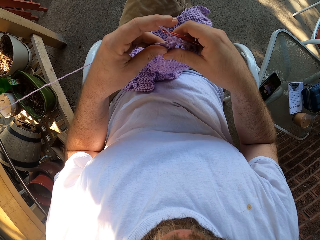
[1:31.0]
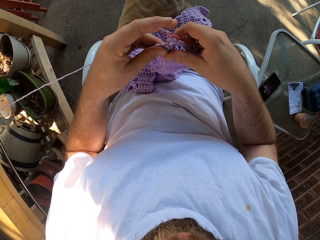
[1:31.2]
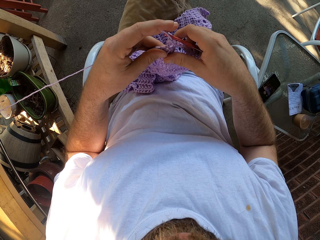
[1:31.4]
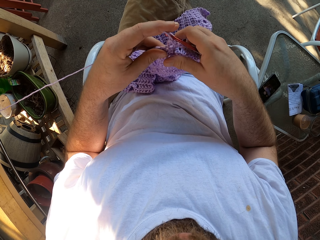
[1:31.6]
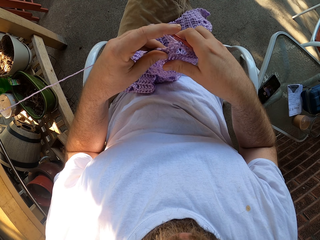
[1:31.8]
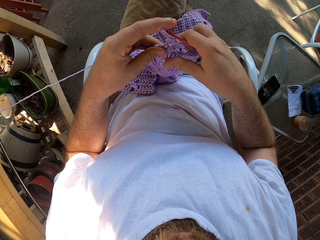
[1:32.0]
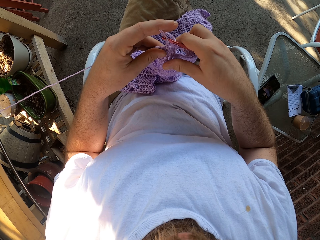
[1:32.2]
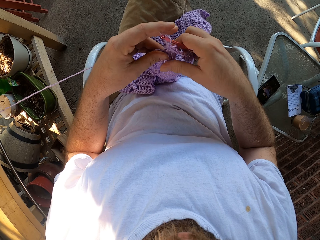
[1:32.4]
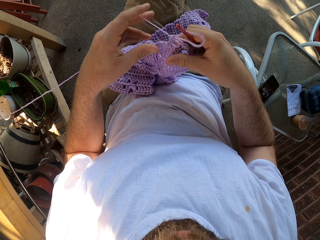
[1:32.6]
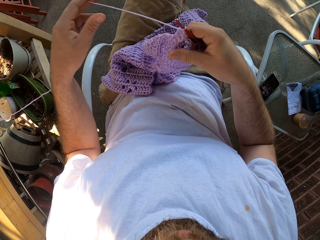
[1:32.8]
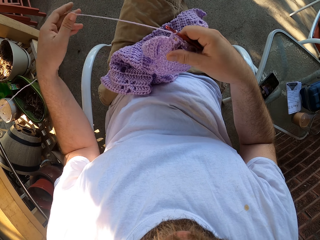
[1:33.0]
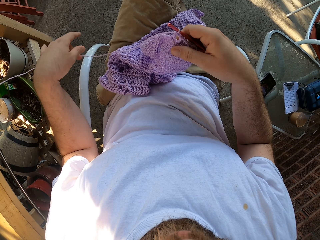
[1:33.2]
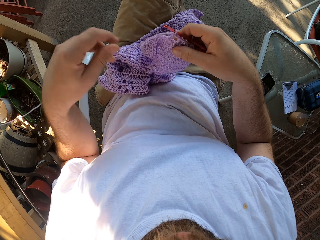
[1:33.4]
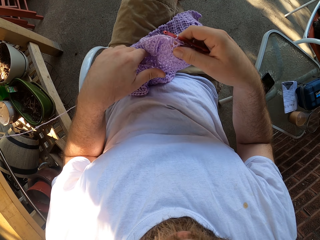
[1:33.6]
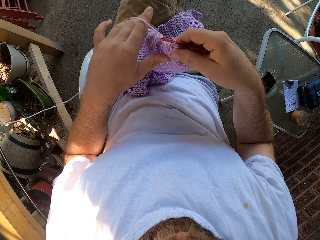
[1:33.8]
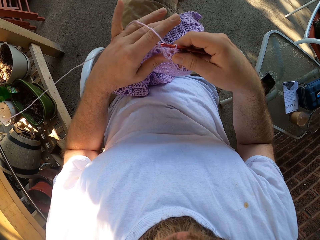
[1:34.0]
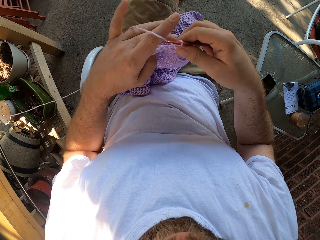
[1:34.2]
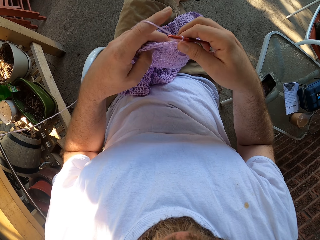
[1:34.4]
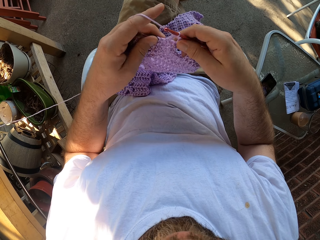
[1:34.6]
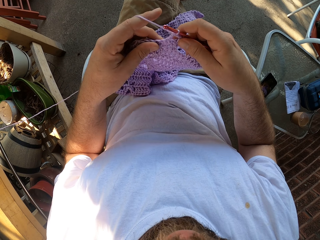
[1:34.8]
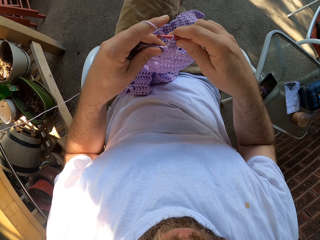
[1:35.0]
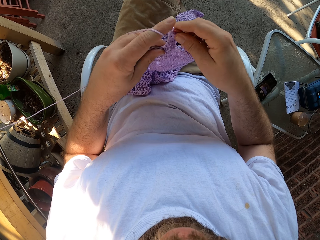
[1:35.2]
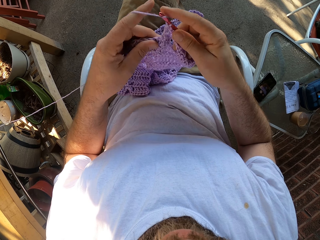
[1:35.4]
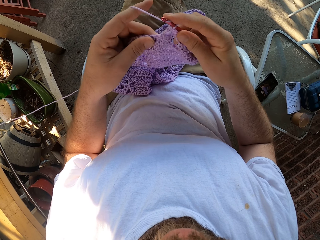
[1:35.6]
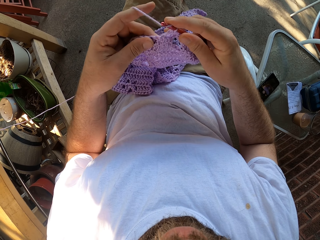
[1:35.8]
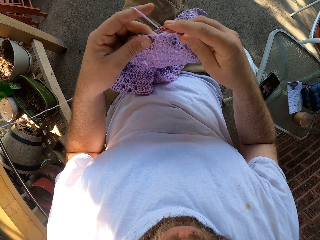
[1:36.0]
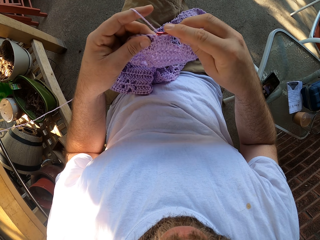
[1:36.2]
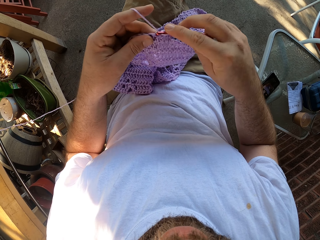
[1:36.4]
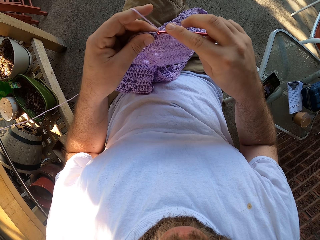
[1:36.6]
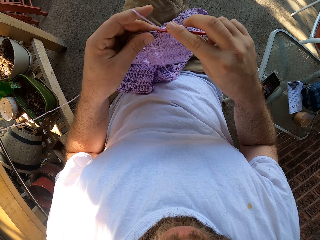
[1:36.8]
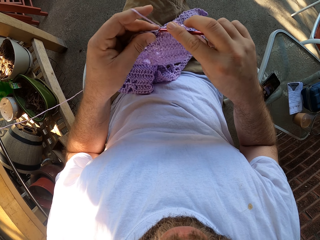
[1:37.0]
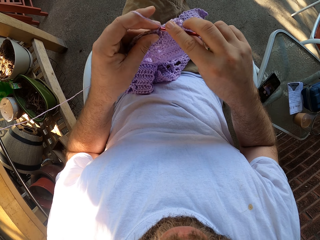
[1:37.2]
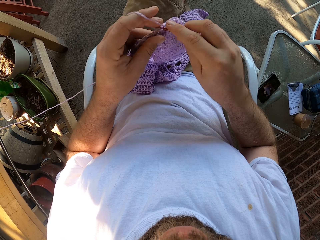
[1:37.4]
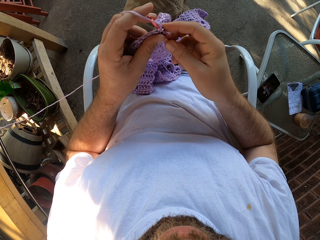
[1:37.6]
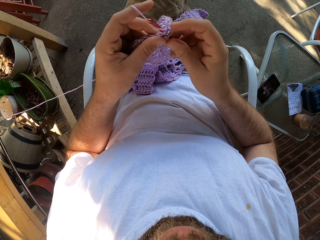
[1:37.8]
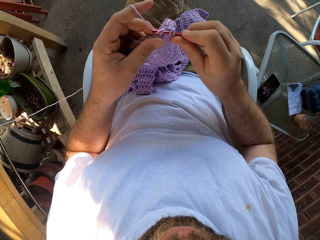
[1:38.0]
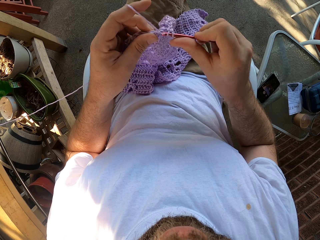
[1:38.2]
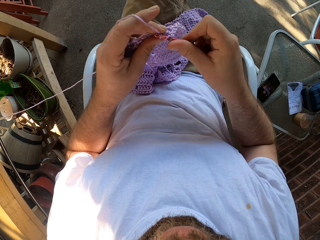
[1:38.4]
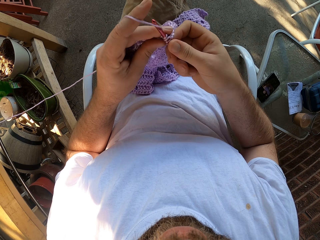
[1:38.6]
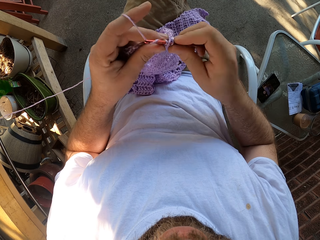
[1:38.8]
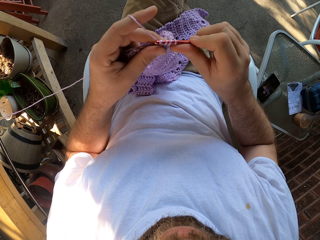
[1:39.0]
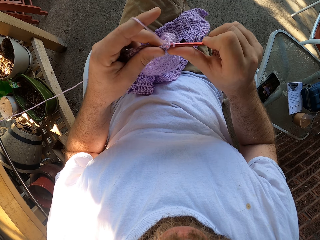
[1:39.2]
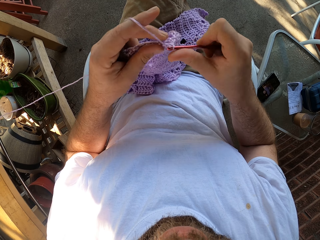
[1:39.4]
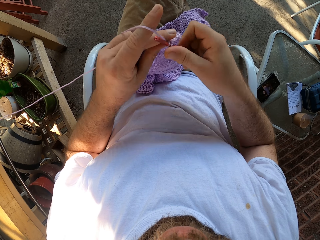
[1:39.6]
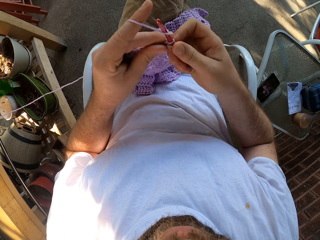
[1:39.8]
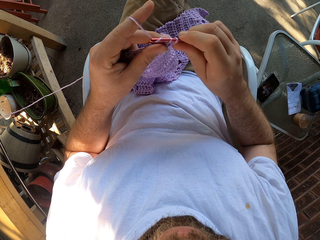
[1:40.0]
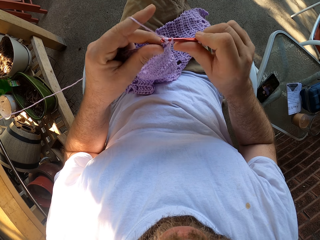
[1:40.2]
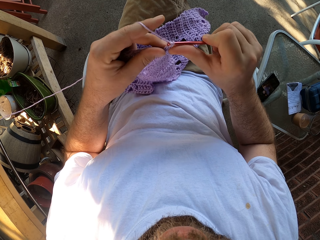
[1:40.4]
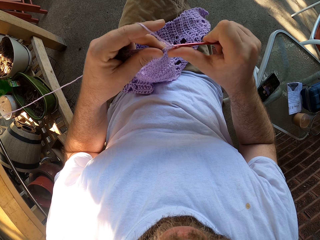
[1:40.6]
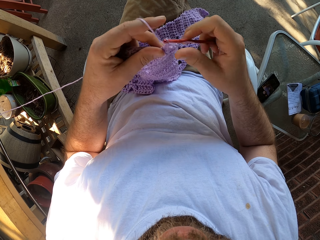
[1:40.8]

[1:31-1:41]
The camera wearer adjusts thread on the crochet hook. He draws yarn from the crochet with his left hand. He holds the crochet with his left hand. He knits with the yarn and the crochet hook.

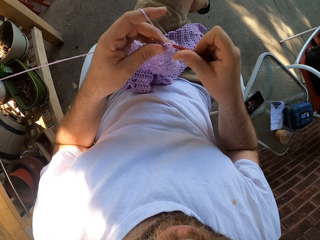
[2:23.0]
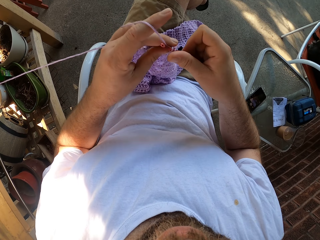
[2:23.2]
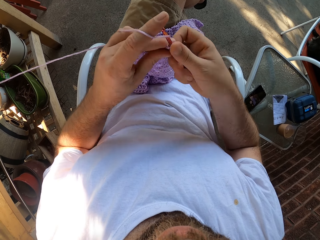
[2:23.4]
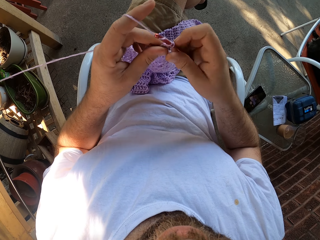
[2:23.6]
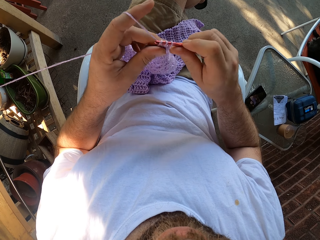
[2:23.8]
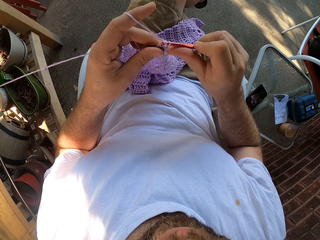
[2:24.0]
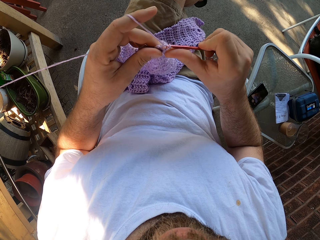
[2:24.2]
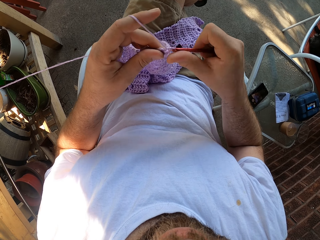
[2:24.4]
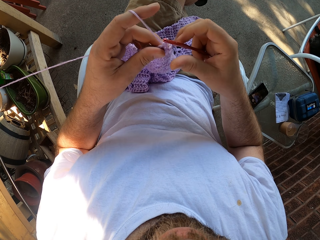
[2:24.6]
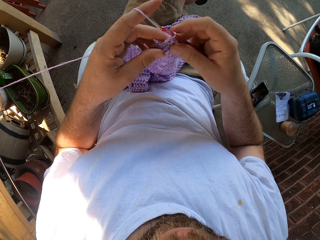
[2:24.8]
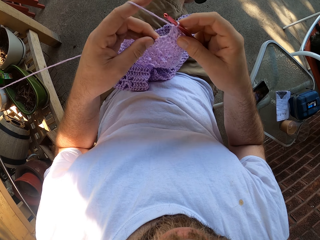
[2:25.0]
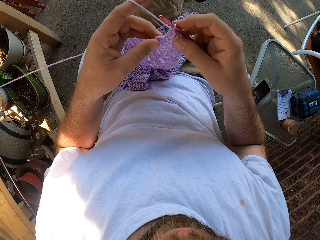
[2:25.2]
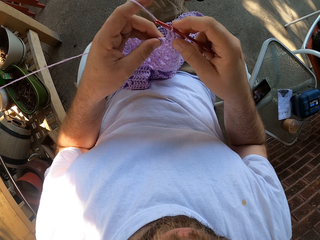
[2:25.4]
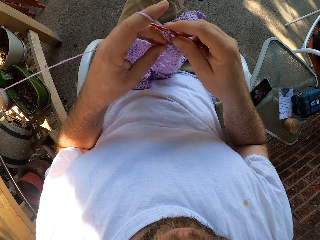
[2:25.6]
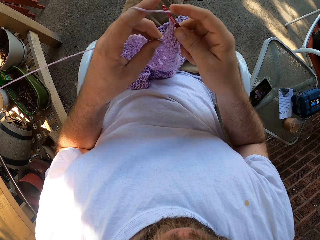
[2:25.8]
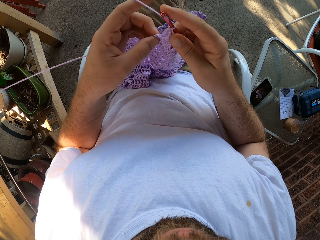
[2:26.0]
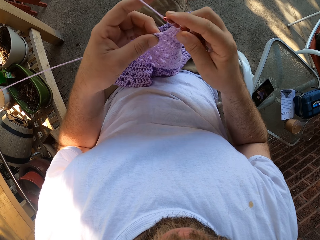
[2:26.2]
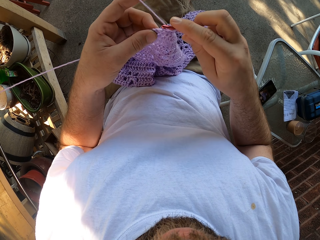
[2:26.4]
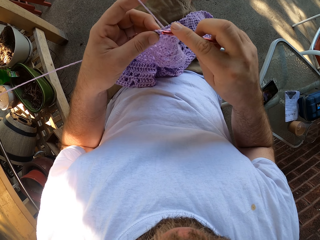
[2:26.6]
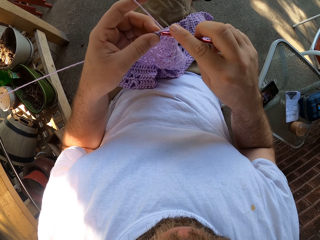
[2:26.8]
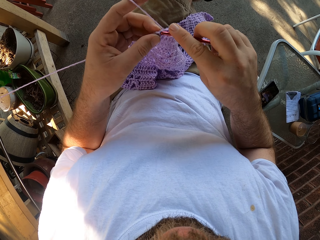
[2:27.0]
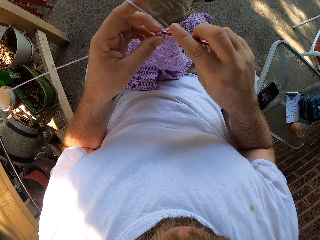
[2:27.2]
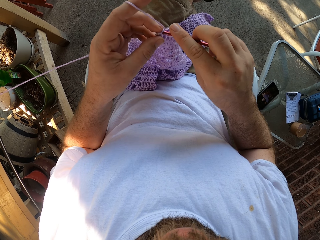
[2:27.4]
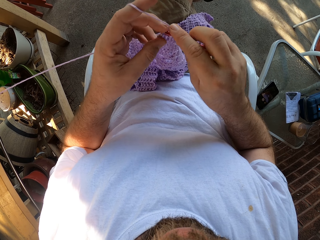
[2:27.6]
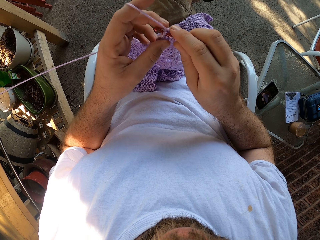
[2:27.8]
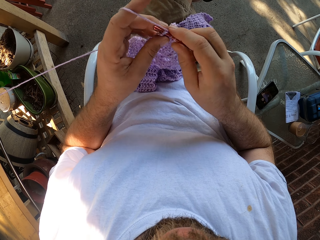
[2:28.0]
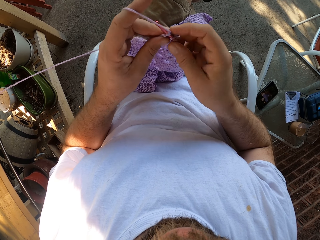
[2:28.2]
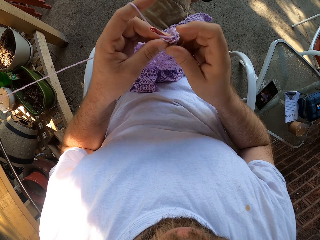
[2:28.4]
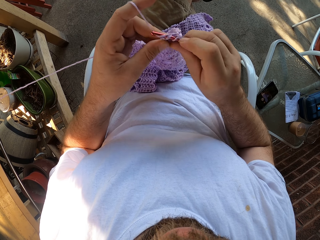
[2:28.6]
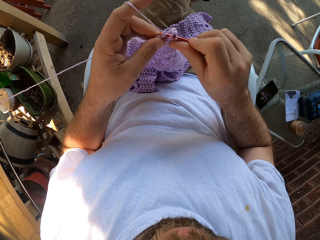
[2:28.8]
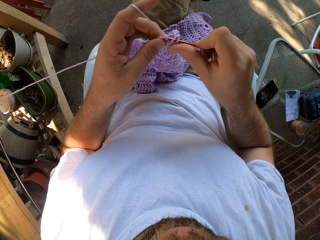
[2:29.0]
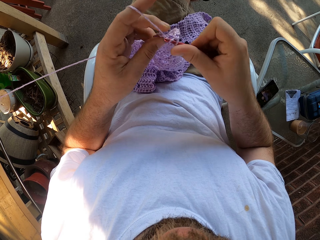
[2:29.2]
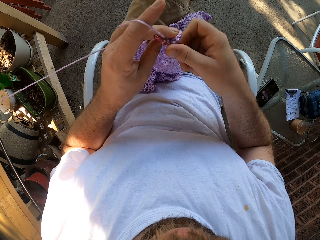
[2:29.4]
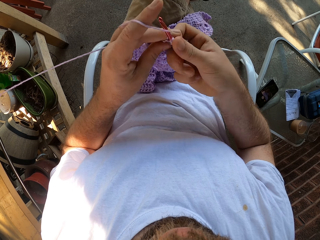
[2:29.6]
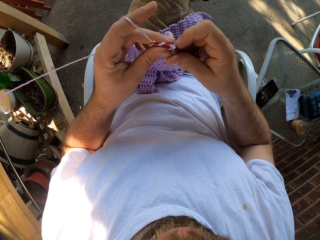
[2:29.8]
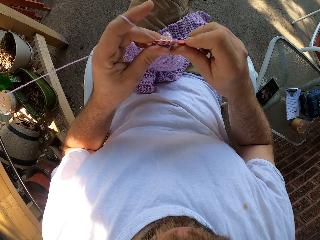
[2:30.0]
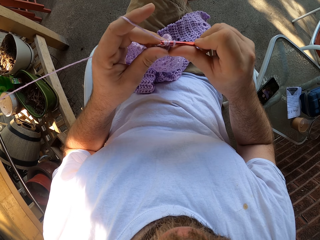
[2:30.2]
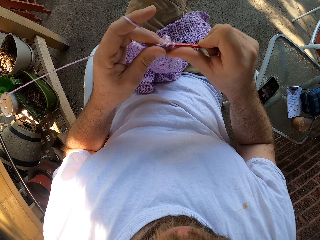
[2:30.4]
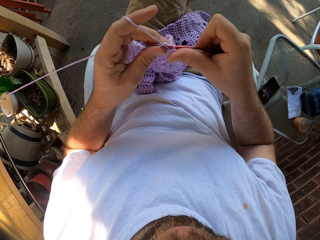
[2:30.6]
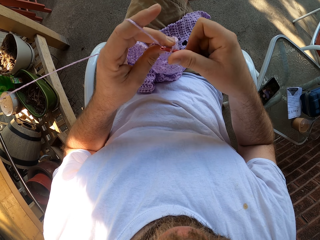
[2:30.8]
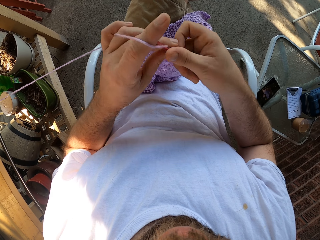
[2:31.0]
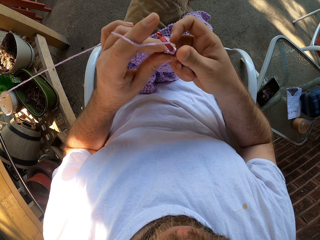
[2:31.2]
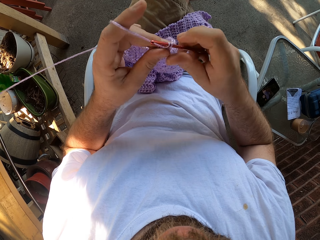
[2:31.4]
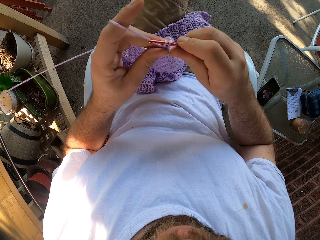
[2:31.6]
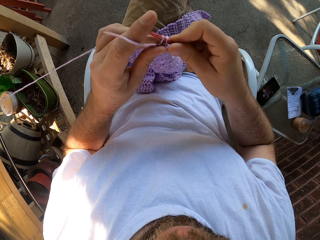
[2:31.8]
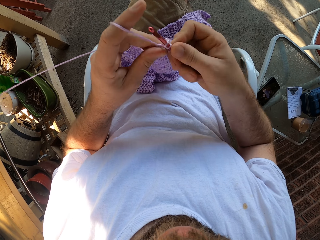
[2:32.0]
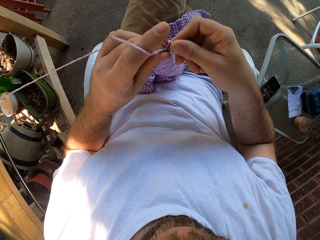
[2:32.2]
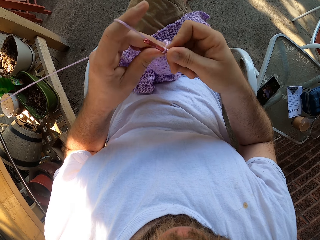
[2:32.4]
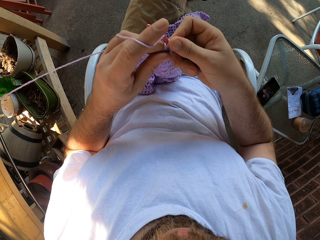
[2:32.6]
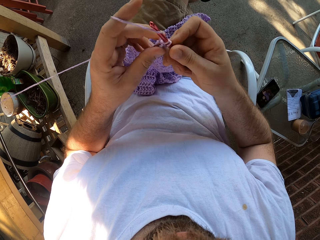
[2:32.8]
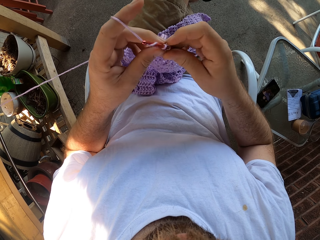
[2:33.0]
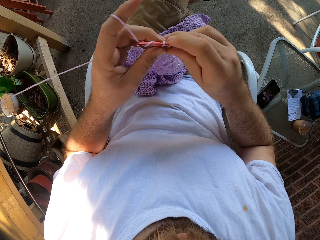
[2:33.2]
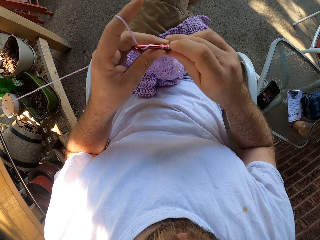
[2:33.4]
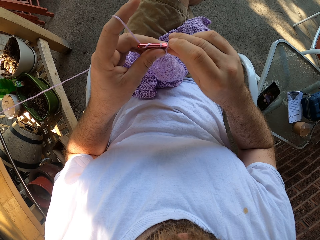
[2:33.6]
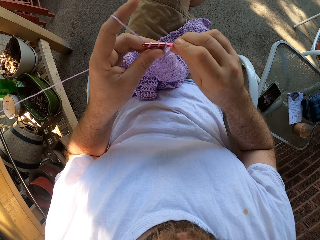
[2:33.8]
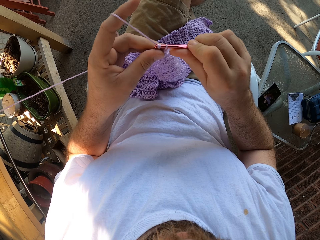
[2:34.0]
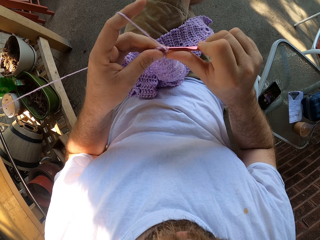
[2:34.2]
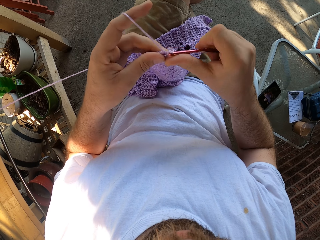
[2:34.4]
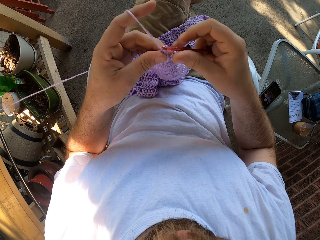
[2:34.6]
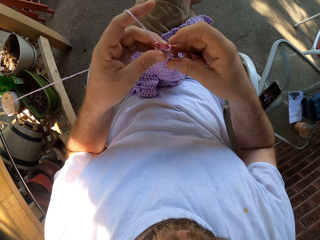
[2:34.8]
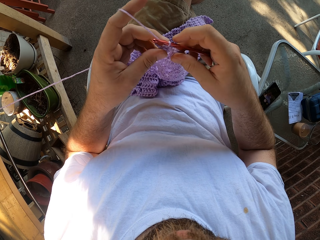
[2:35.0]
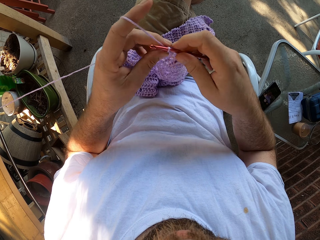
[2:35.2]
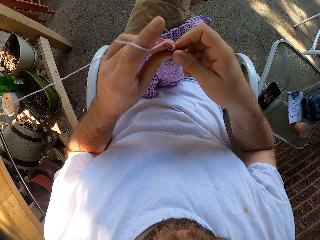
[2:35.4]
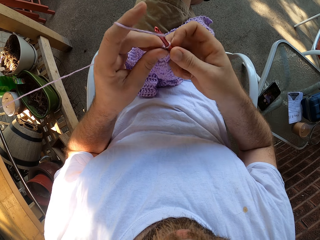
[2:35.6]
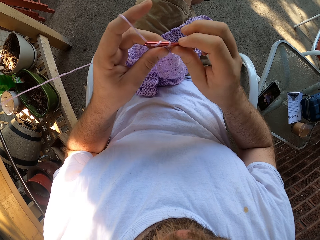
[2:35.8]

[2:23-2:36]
The camera wearer adjusts the fabric. They knit the fabric.
